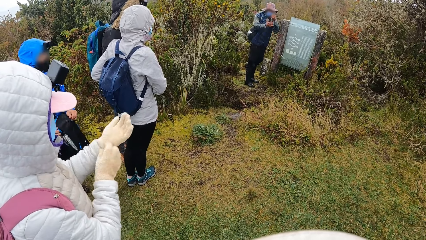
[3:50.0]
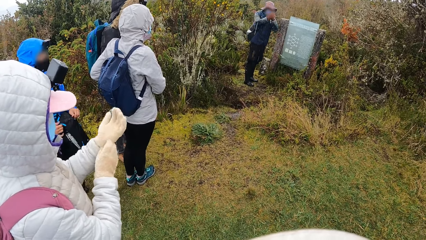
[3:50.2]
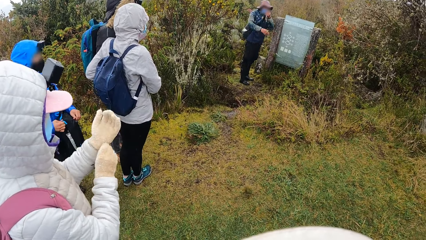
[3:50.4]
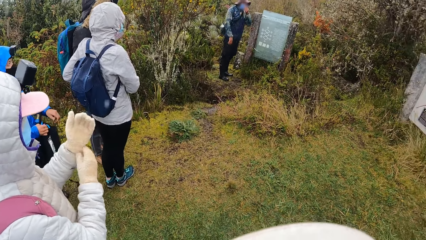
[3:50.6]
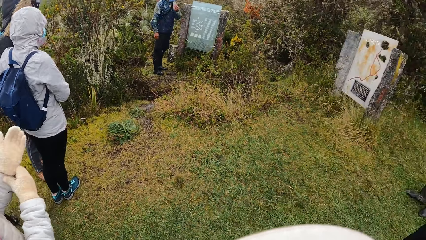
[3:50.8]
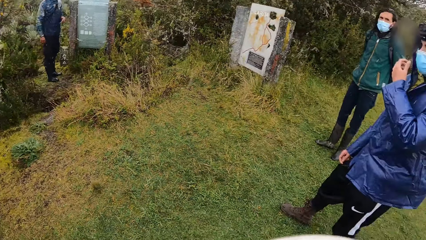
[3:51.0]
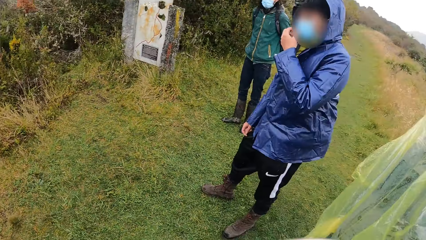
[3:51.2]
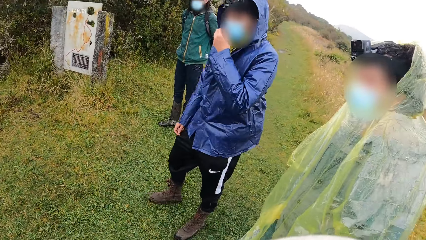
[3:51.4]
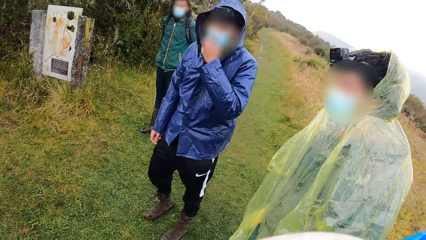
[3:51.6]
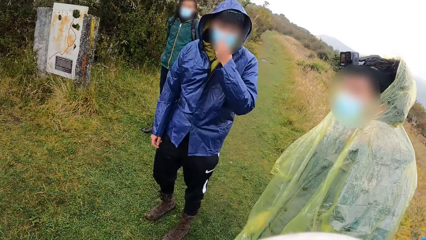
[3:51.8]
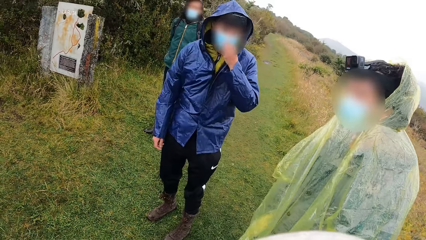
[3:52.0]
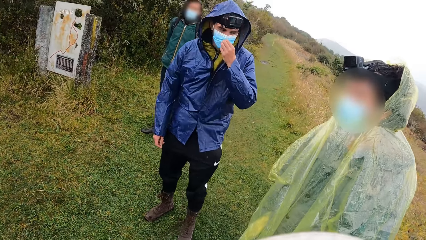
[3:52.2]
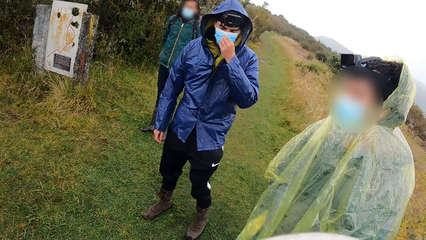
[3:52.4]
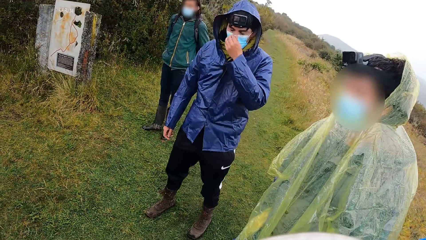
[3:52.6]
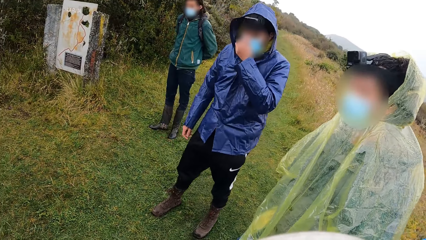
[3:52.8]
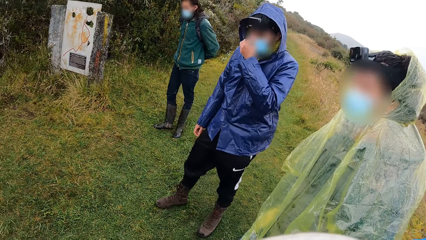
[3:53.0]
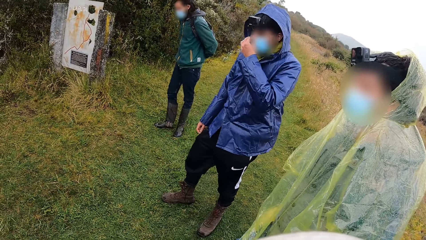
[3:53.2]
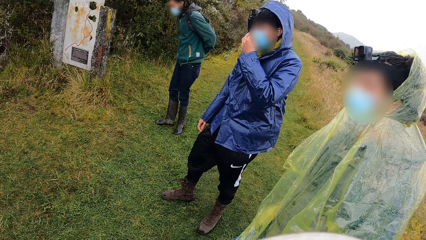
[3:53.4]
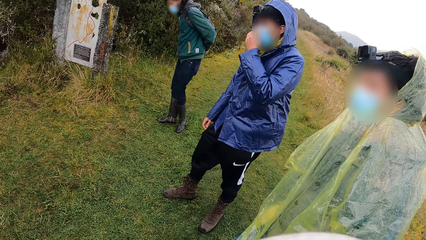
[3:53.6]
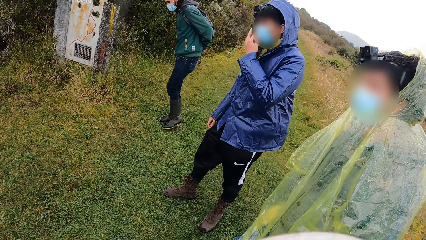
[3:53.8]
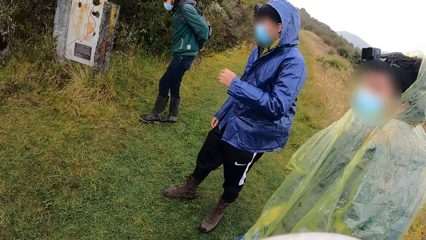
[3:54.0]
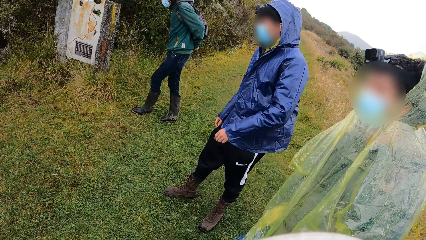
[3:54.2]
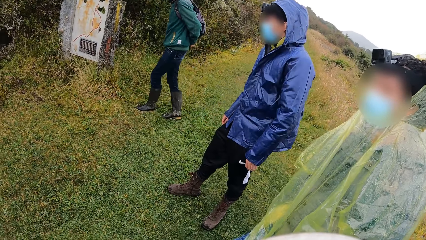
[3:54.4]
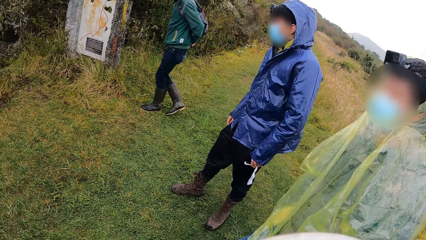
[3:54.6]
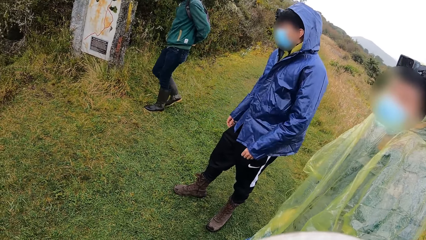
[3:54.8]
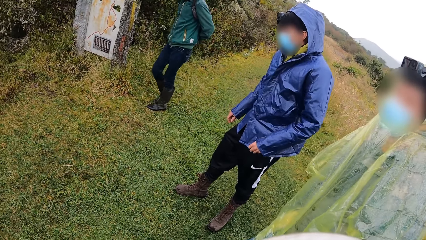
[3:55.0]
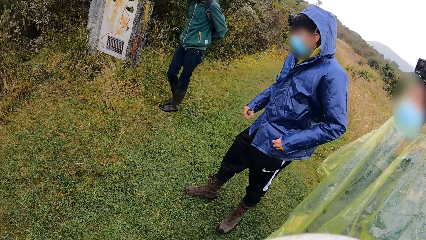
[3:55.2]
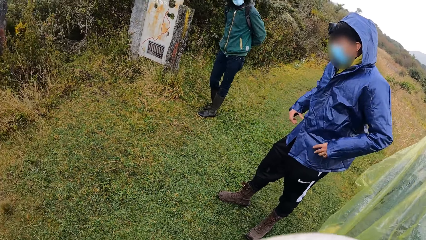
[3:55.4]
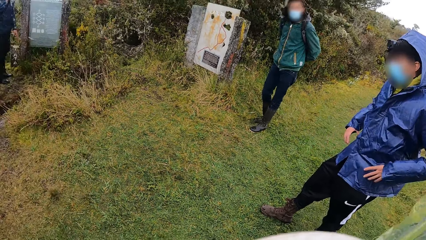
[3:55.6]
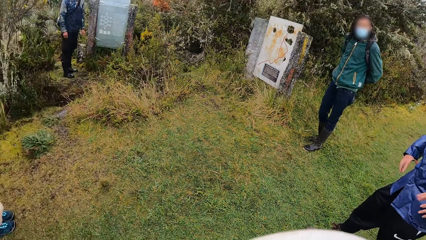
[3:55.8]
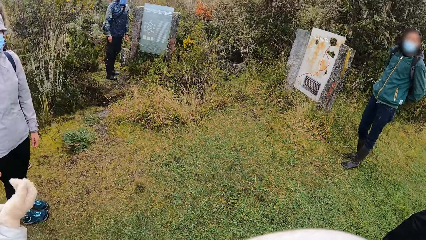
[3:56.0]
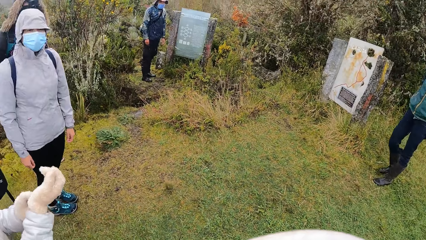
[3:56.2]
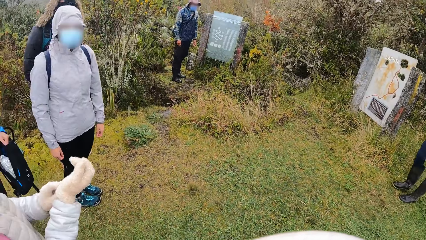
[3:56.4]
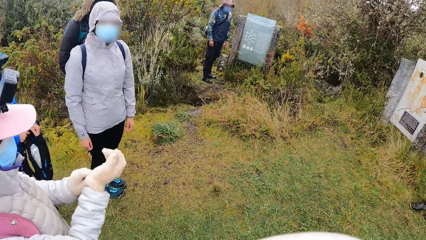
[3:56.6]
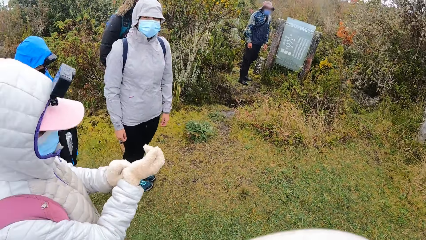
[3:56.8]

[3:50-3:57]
The camera wearer converses with colleagues. They look around.

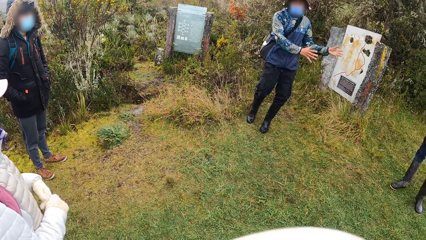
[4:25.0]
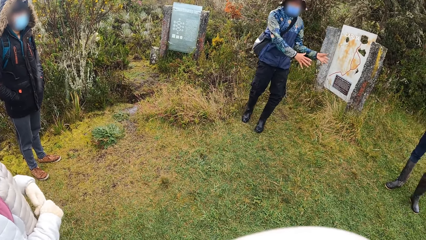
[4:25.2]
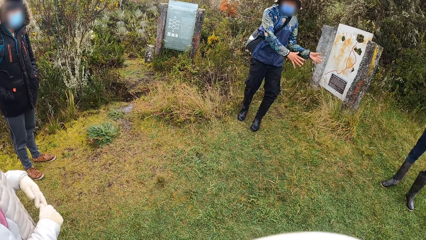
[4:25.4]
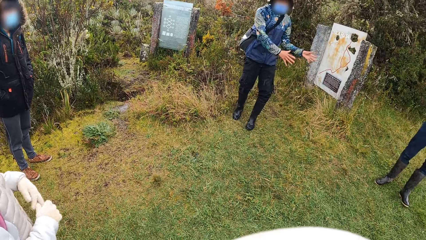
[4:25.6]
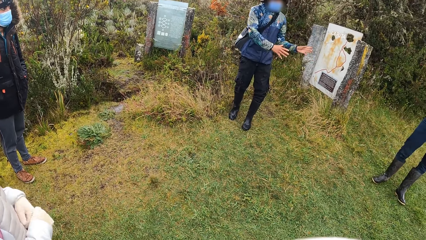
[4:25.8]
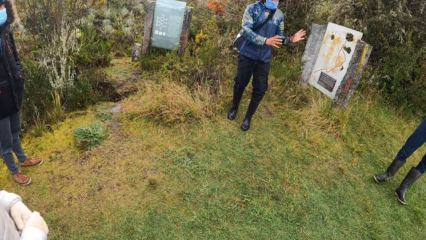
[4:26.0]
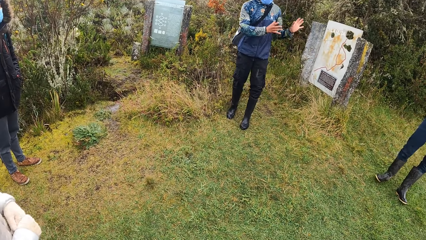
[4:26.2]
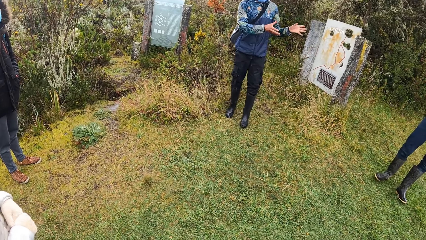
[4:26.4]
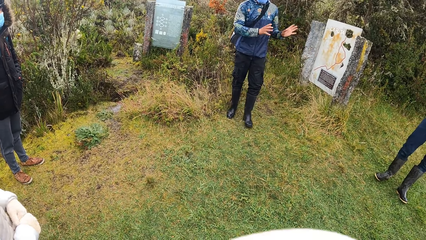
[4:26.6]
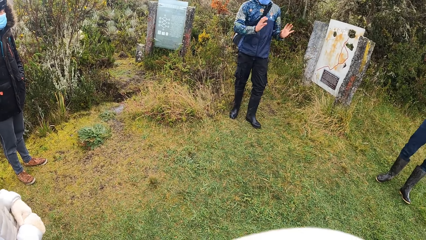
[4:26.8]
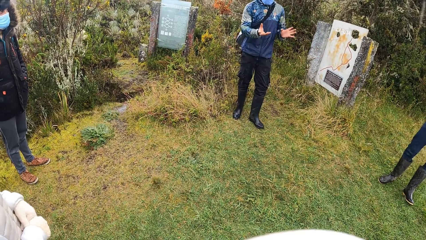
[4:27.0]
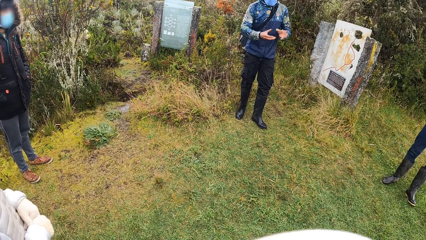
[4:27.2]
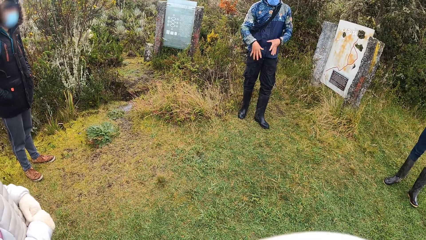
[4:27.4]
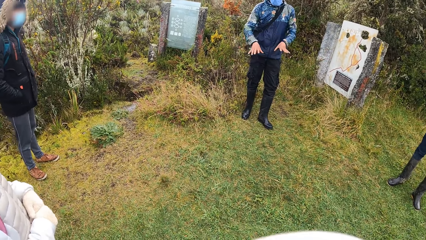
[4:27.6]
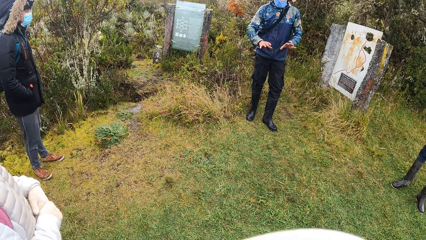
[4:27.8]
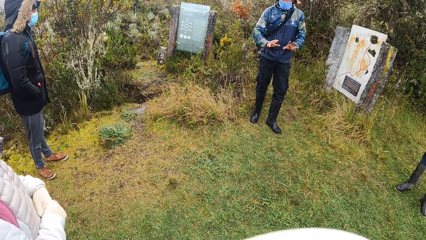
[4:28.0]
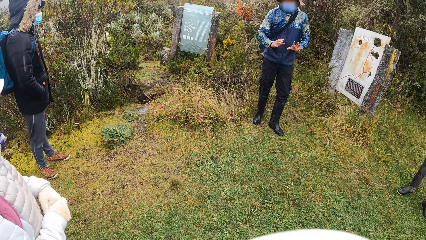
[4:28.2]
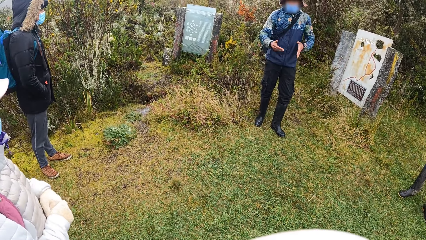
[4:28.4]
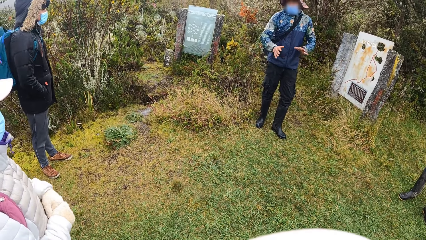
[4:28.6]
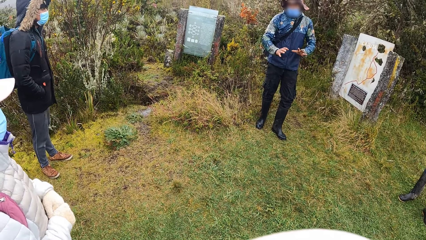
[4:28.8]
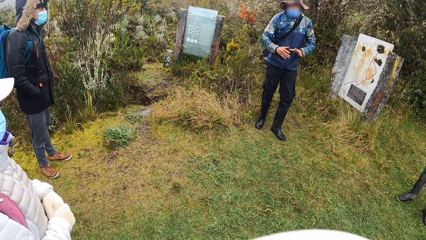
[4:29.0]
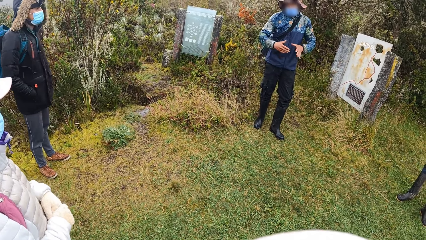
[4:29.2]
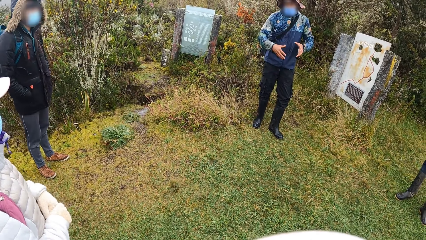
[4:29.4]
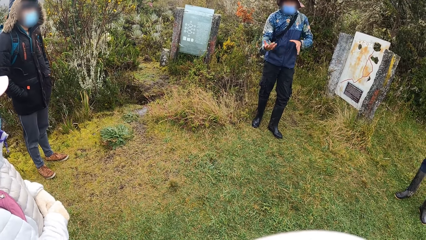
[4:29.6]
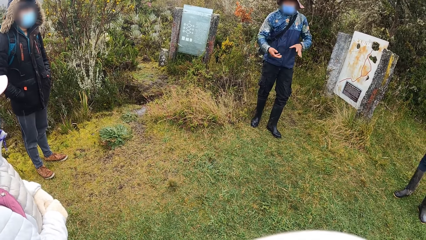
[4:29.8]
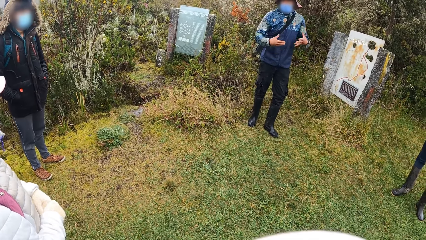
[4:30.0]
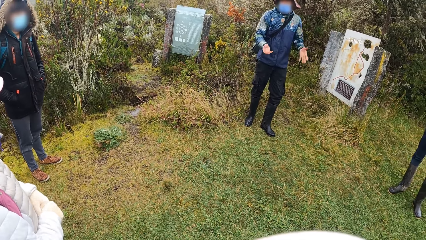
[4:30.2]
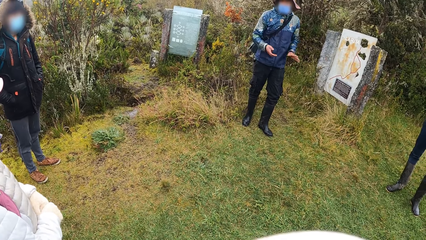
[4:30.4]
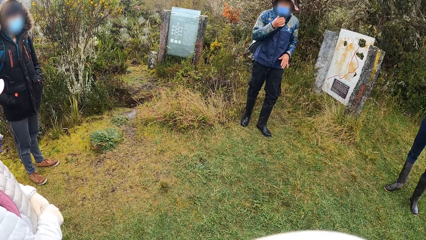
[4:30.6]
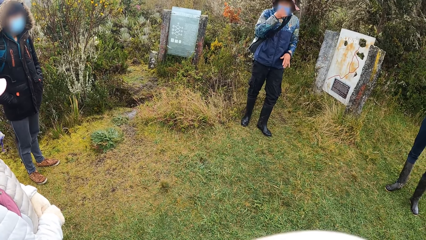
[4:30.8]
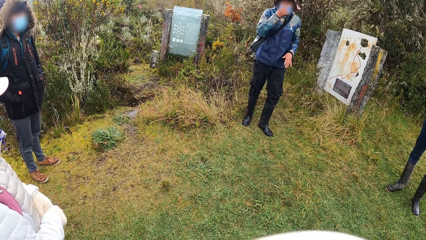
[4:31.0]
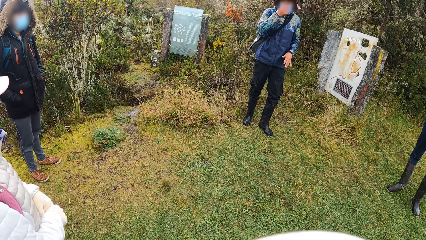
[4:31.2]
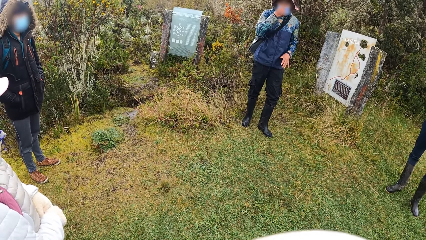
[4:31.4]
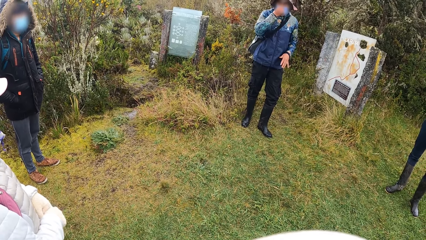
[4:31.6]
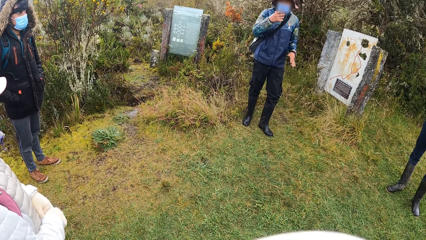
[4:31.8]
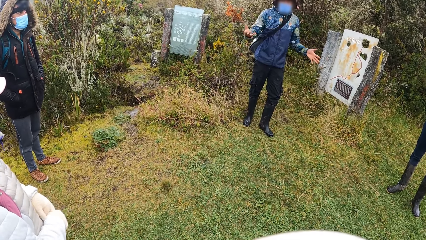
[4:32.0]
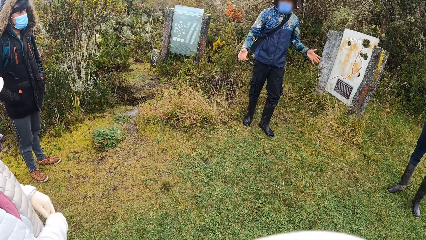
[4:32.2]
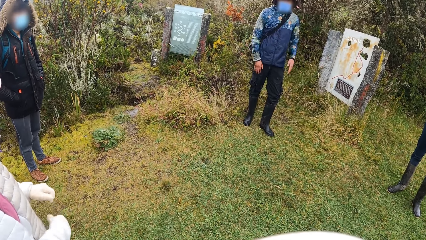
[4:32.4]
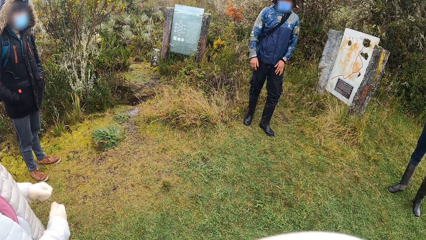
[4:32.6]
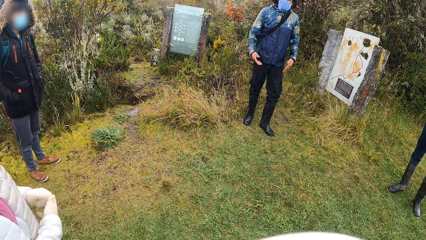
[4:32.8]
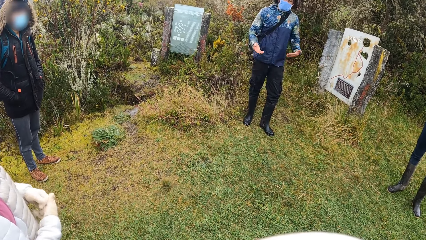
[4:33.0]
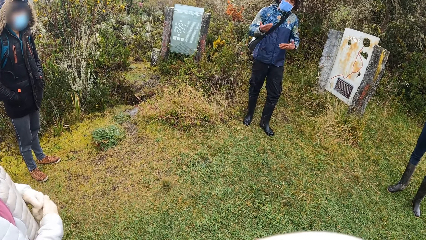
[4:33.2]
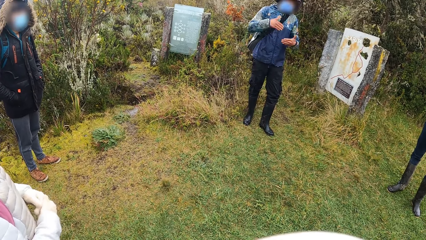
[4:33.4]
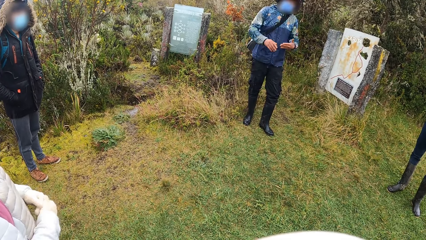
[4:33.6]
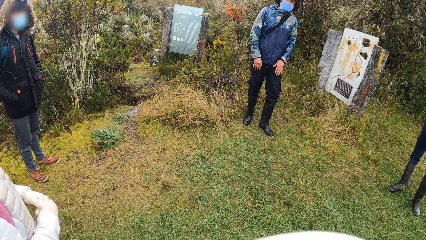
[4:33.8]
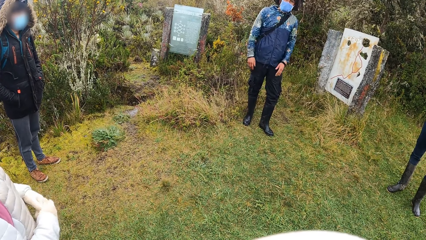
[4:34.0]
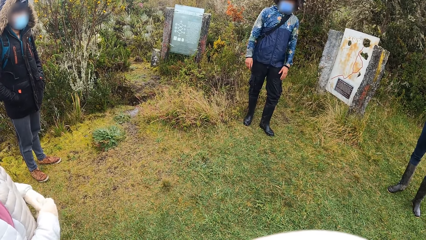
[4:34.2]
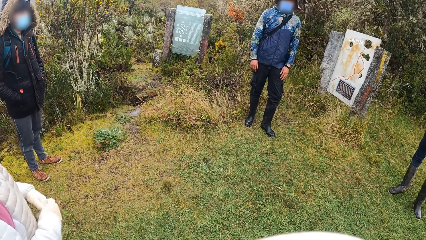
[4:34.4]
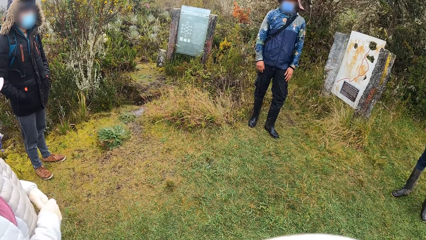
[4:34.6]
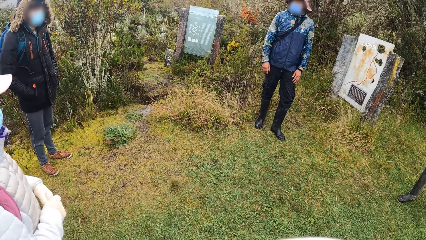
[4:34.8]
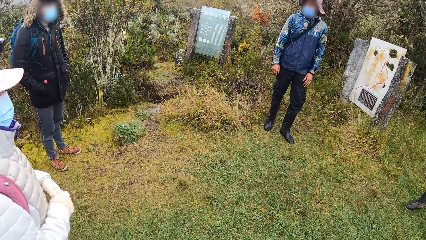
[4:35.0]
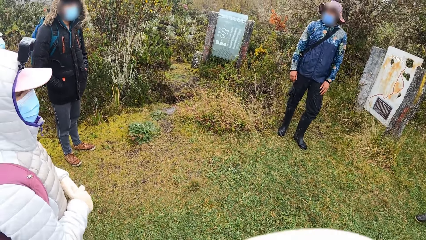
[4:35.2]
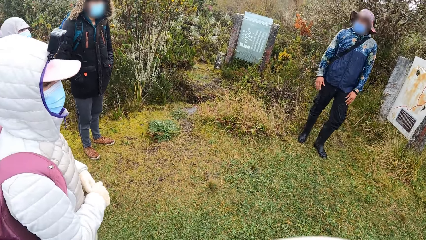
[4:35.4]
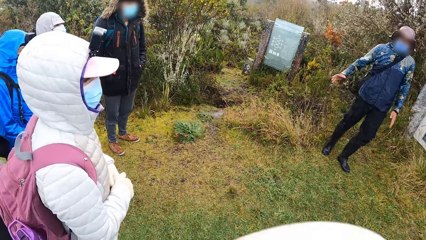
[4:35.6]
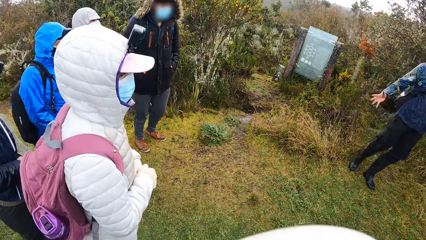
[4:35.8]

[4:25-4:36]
The camera wearer looks at a man explaining.
